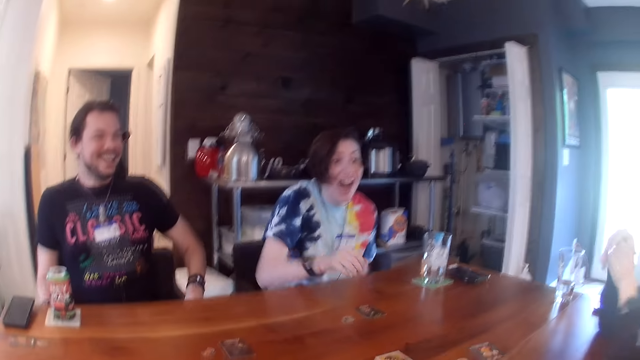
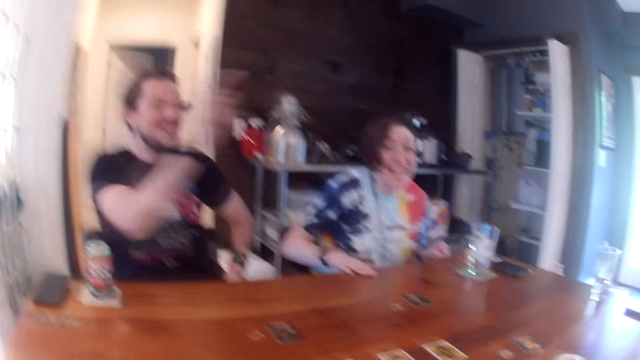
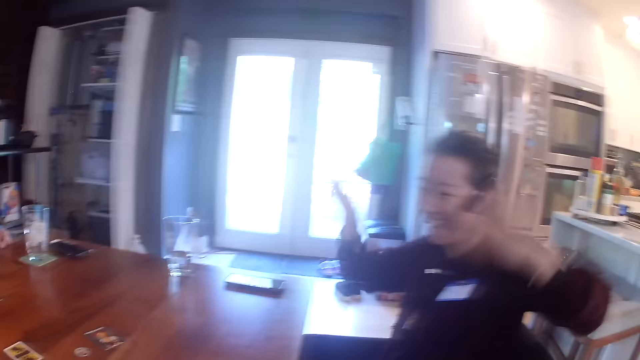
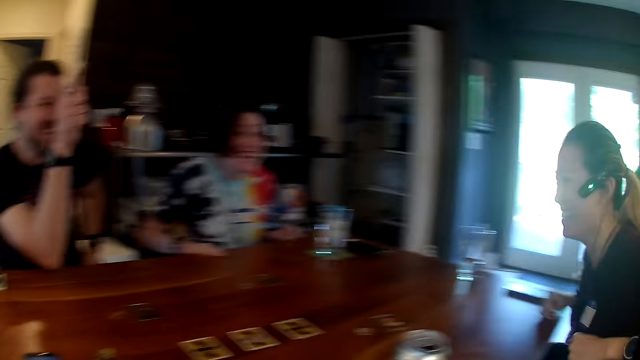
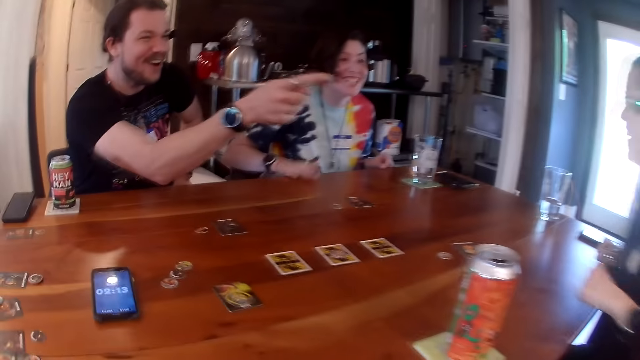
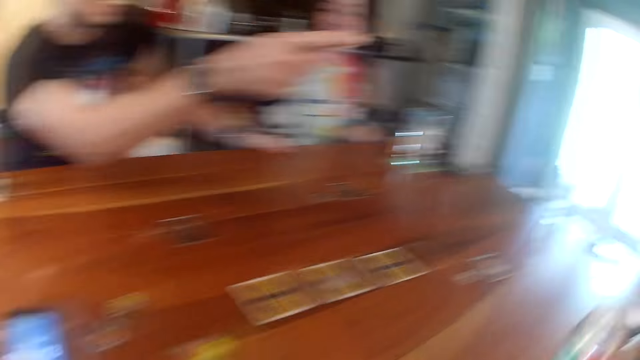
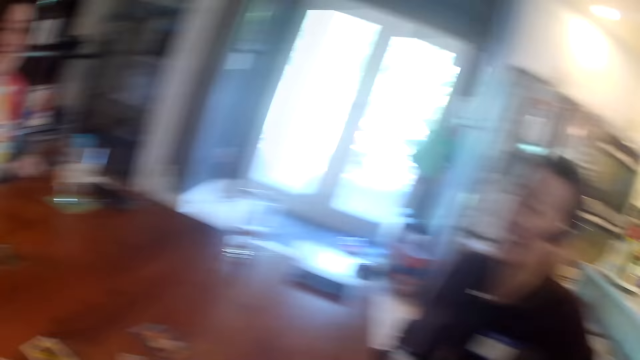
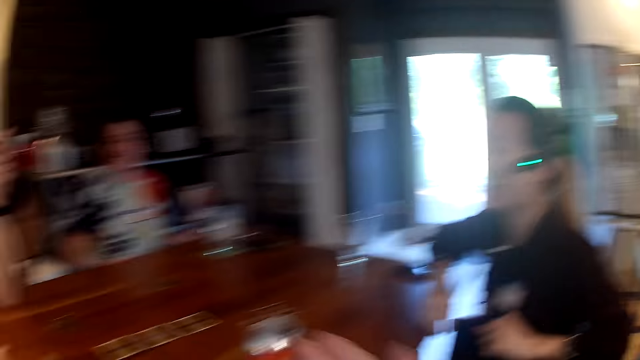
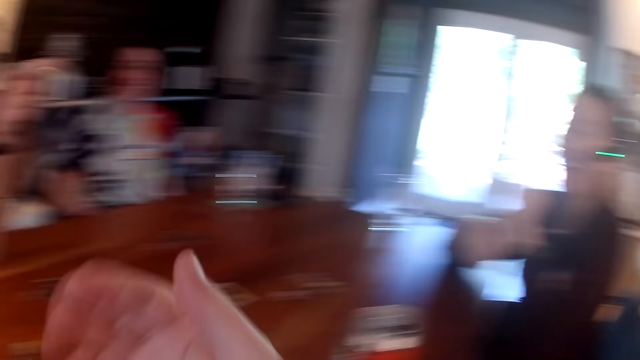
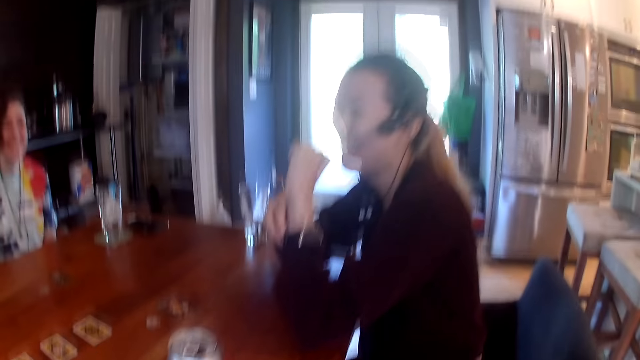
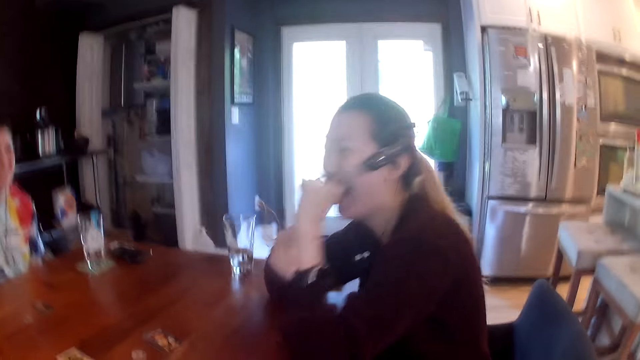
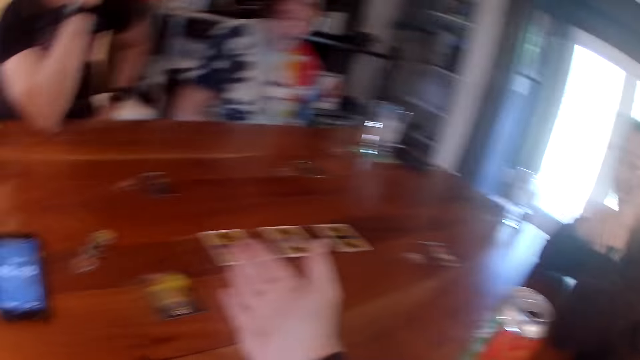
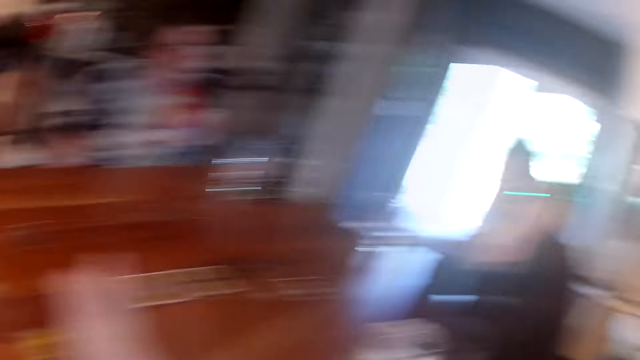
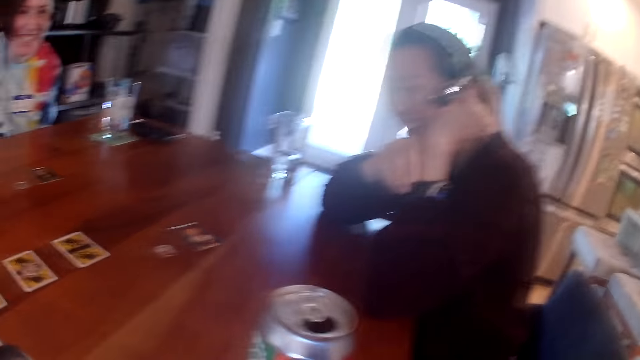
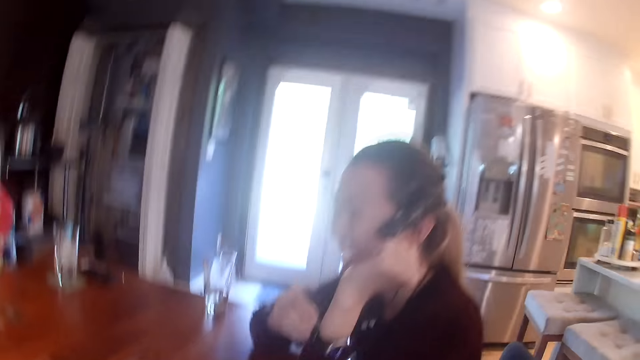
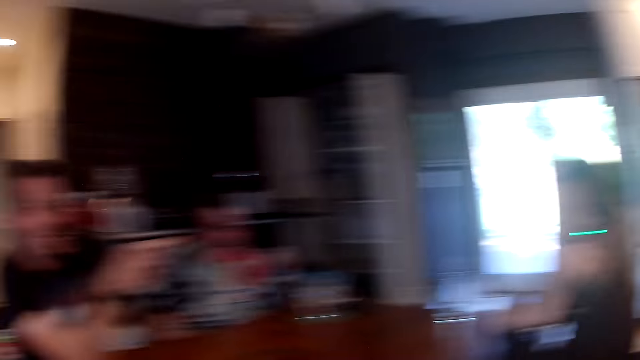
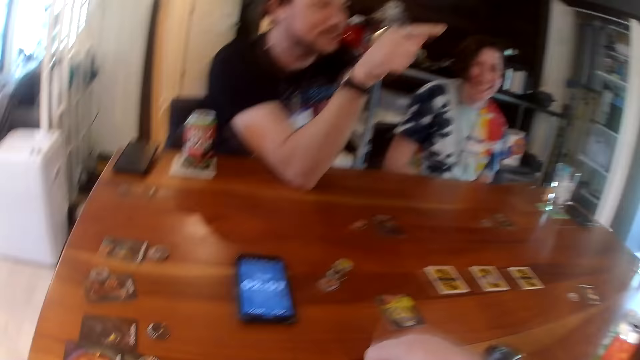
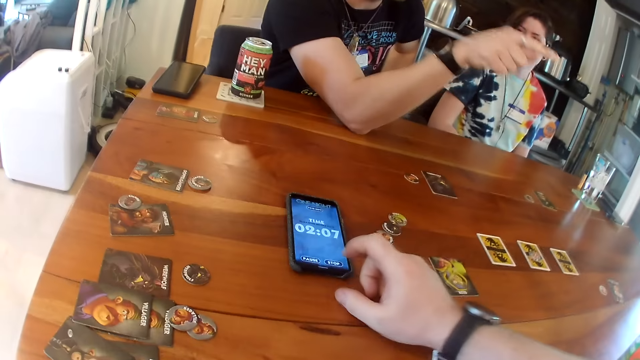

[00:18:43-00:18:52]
A man interacts with a woman. A lady beats the table with her right hand. The man points at the woman with his right hand. The woman adjusts the sitting position and places her right hand on the table. The woman places her right elbow on the table.

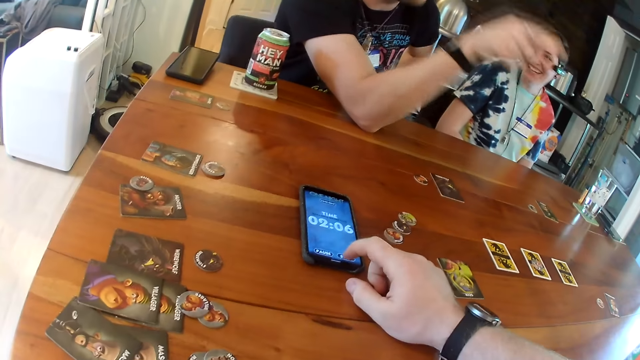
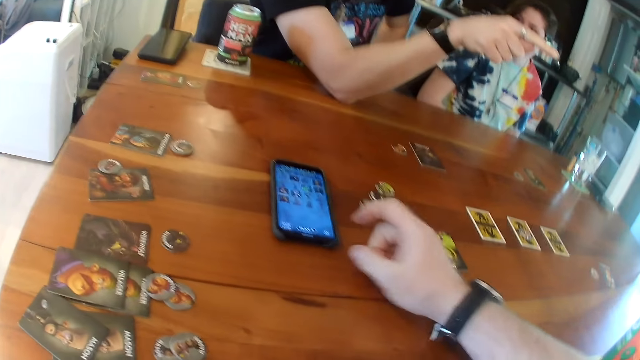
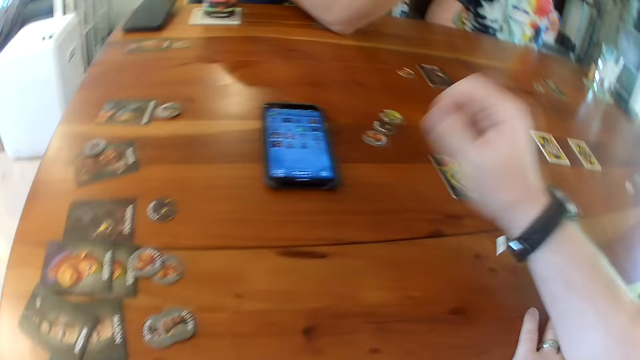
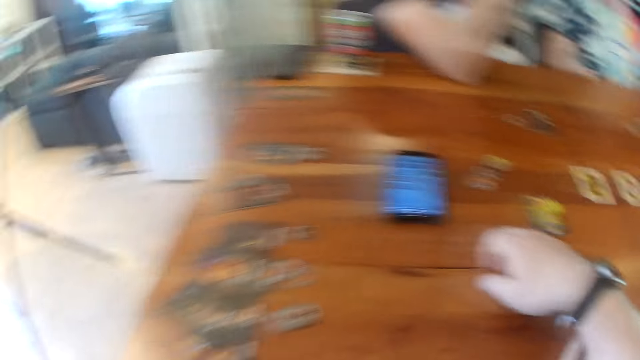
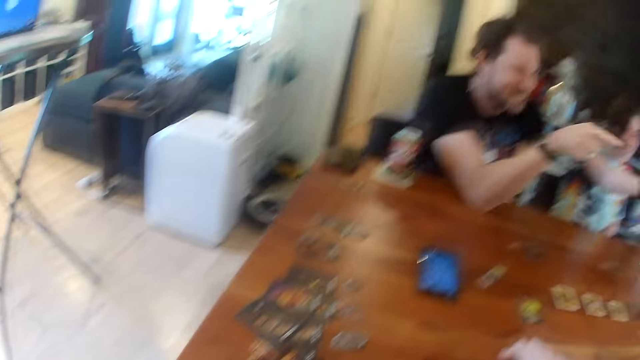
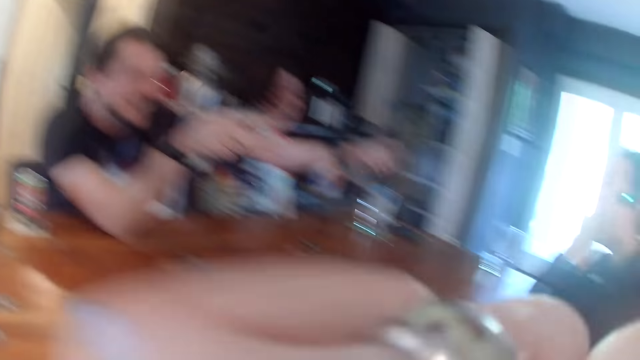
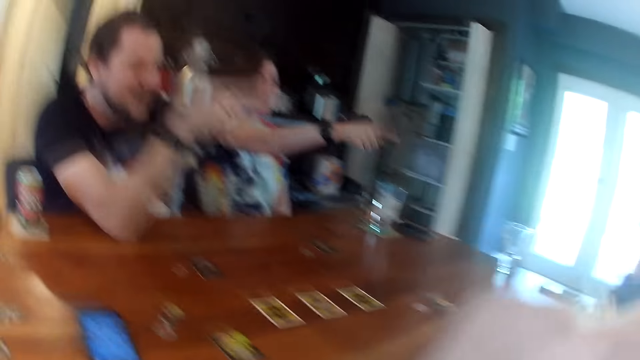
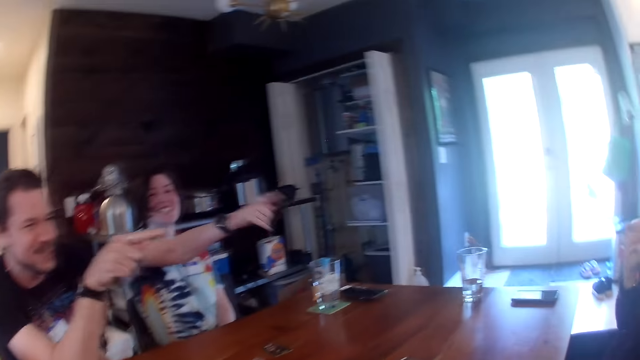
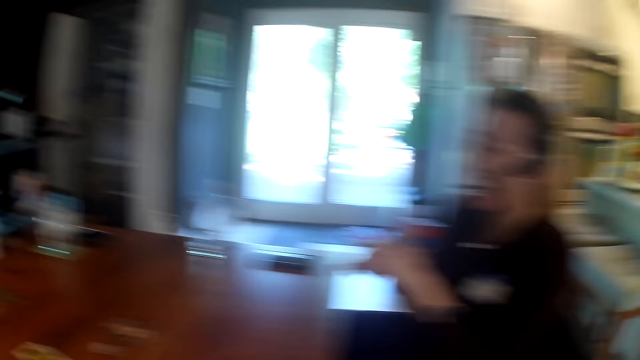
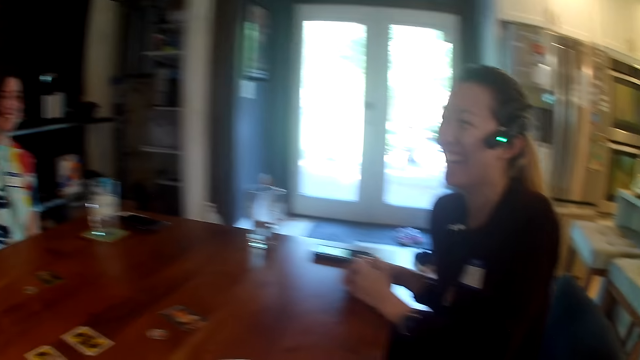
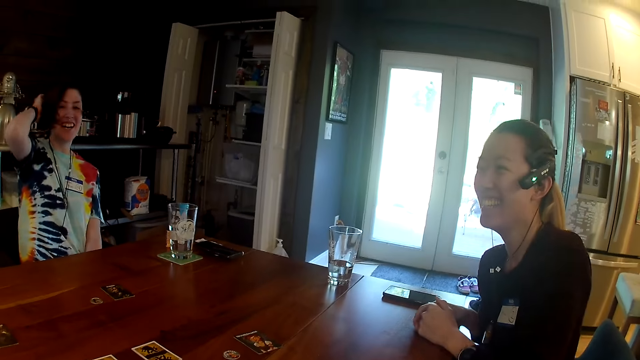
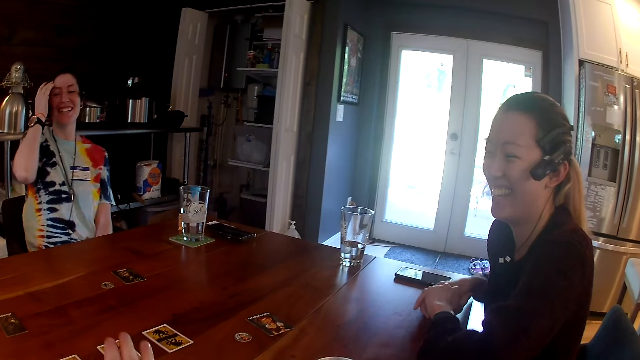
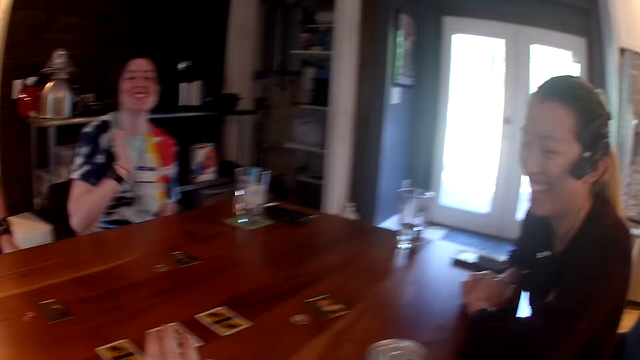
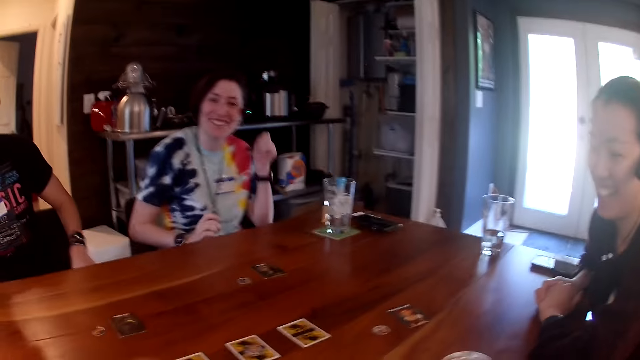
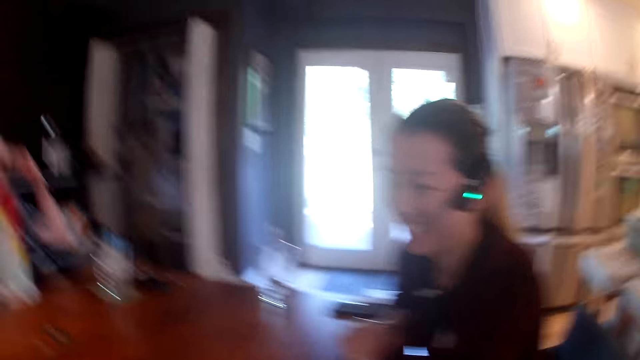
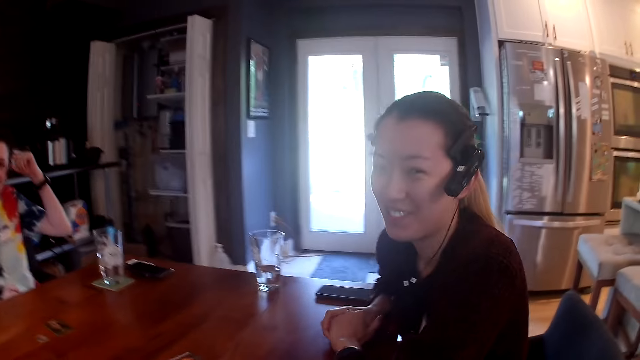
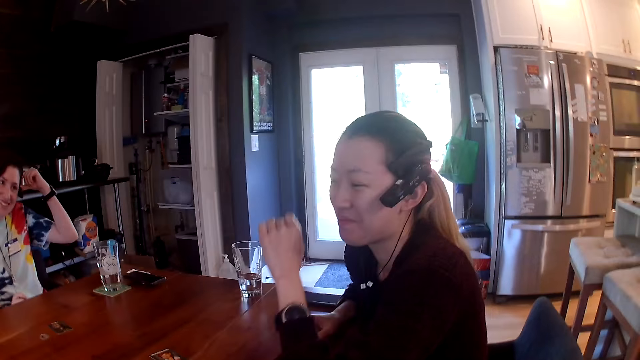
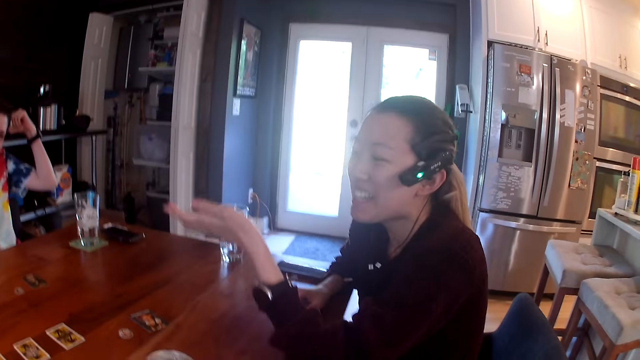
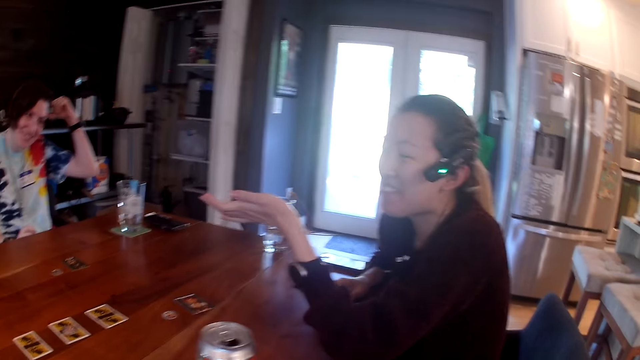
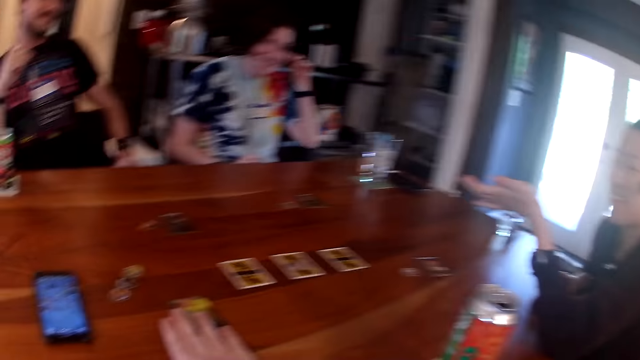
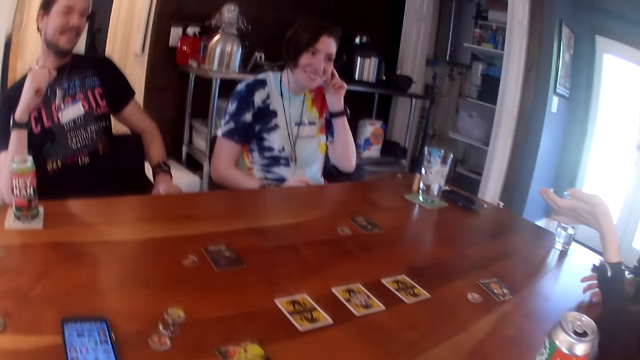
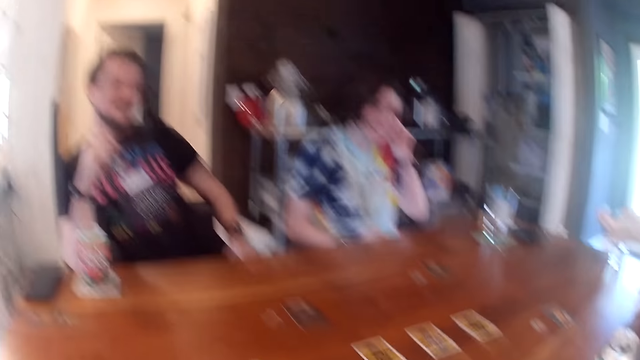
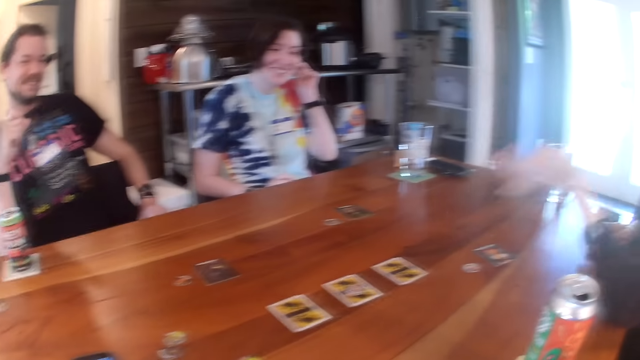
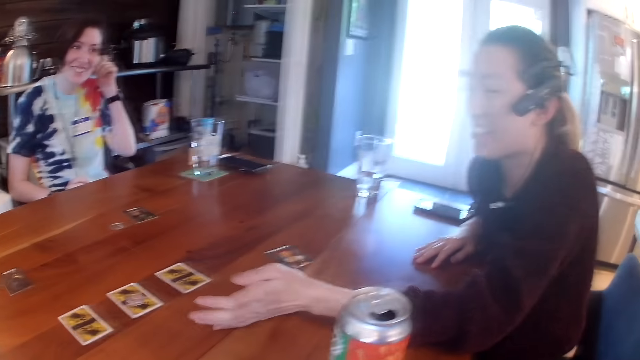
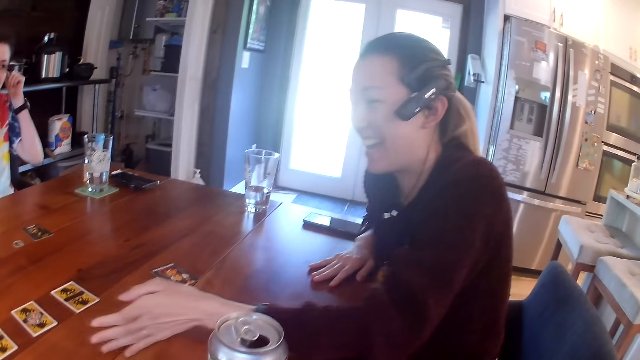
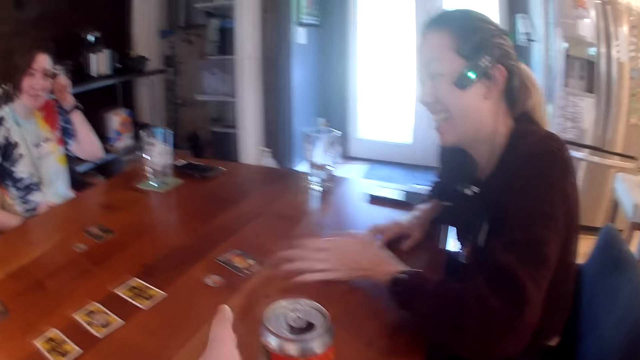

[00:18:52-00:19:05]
The camera wearer operates the phone on the table with his right hand. He places his right hand on the table. A lady points at a woman. The camera wearer fixes the camera. The woman puts both hands on the table. The woman straightens the hair. The lady adjusts her hair with her right hand. The camera wearer interacts with the woman. The woman straightens the hair. The lady adjusts the camera on her head with her left hand. The woman puts her left hand on the table.
